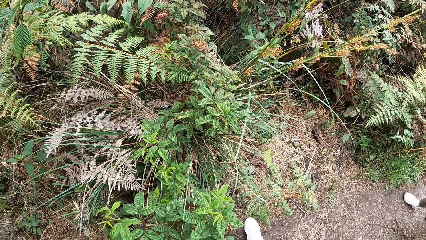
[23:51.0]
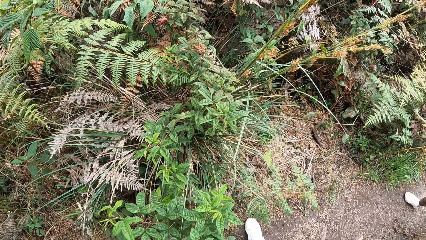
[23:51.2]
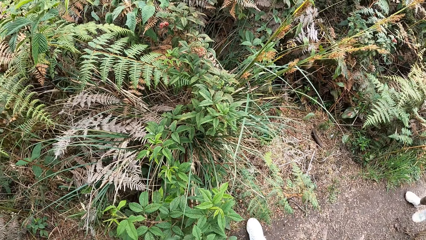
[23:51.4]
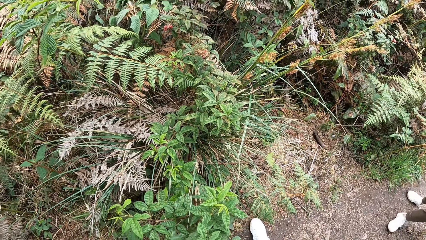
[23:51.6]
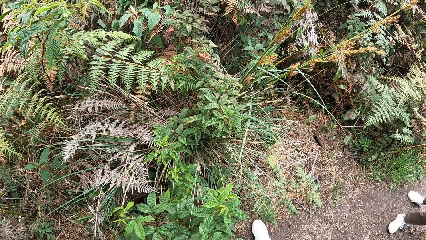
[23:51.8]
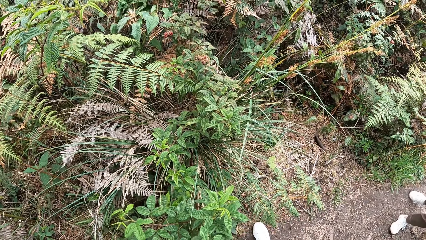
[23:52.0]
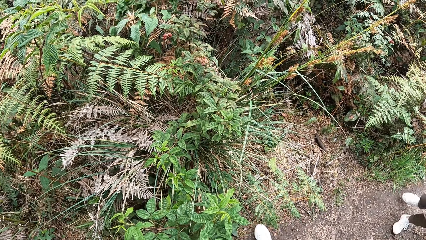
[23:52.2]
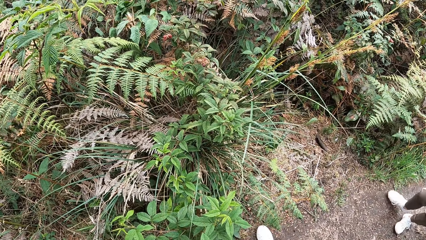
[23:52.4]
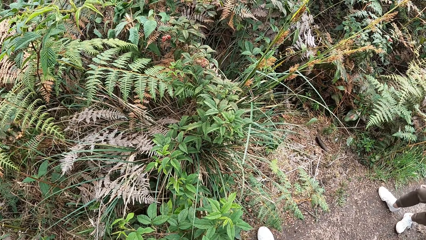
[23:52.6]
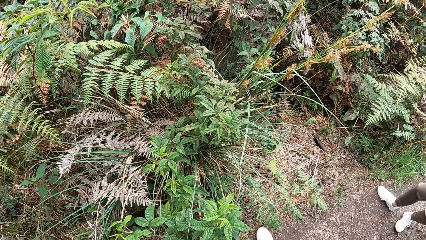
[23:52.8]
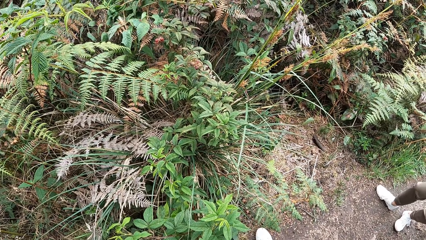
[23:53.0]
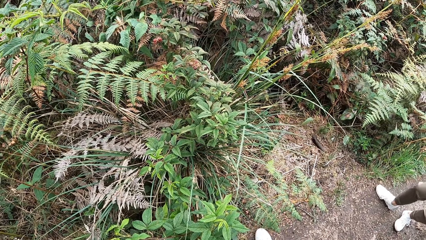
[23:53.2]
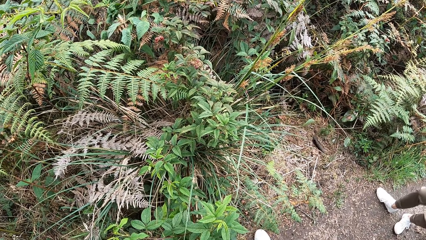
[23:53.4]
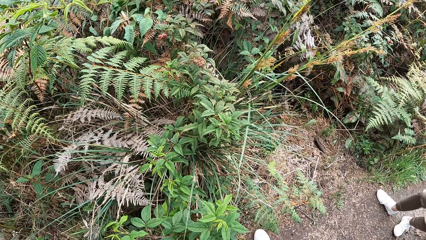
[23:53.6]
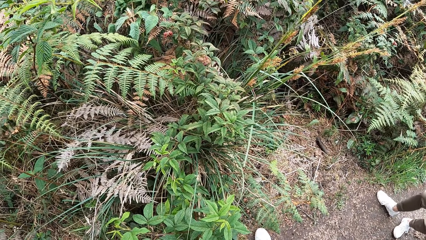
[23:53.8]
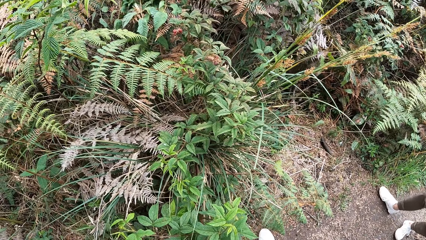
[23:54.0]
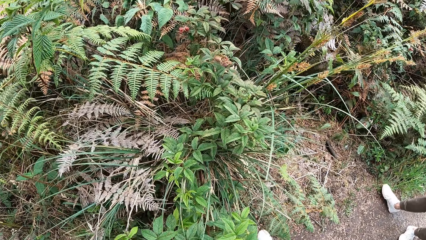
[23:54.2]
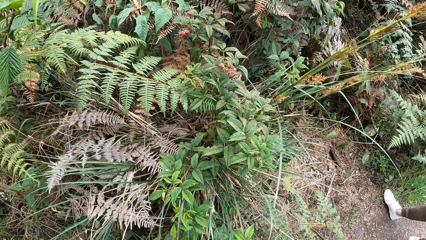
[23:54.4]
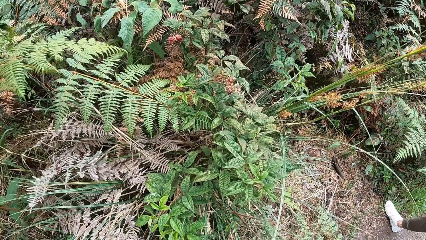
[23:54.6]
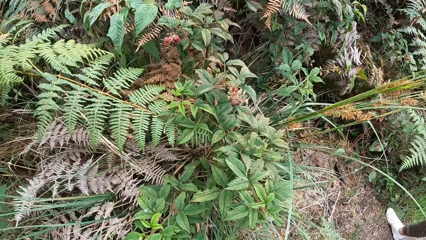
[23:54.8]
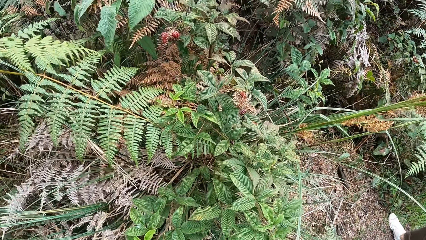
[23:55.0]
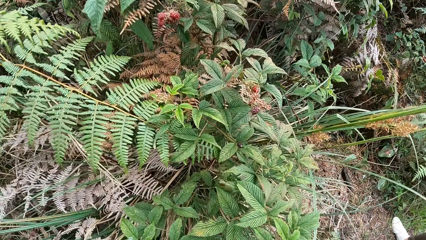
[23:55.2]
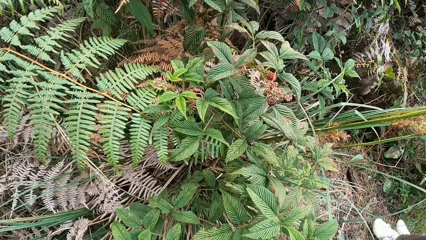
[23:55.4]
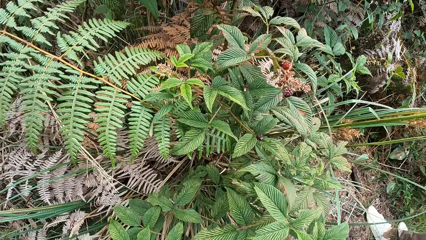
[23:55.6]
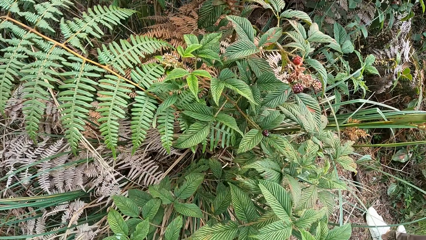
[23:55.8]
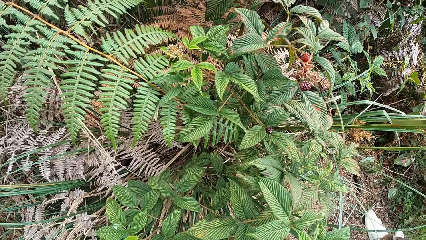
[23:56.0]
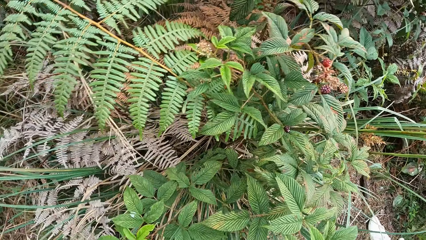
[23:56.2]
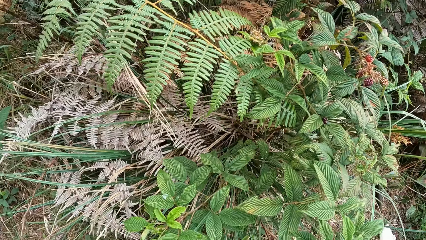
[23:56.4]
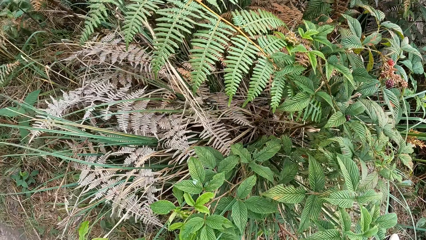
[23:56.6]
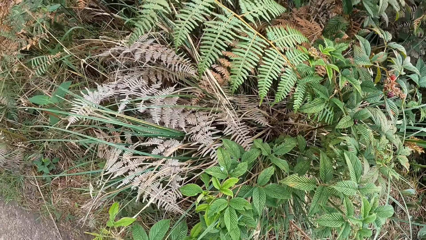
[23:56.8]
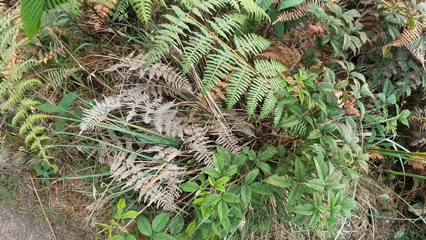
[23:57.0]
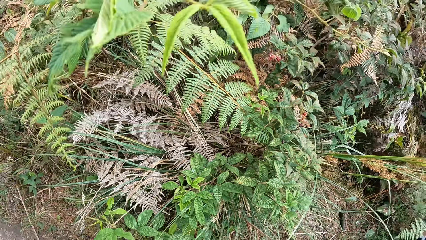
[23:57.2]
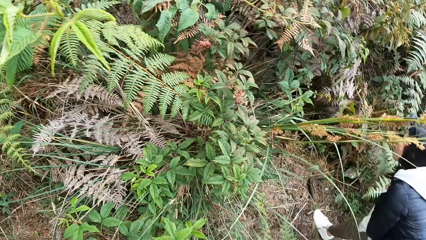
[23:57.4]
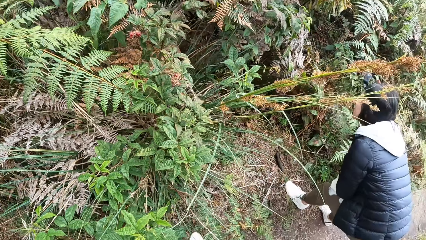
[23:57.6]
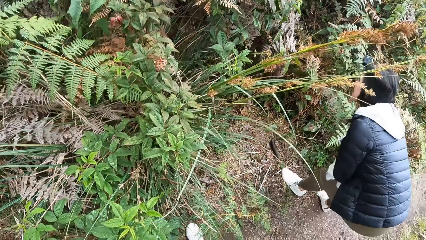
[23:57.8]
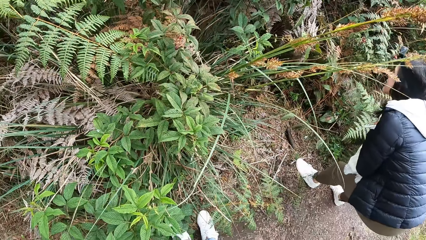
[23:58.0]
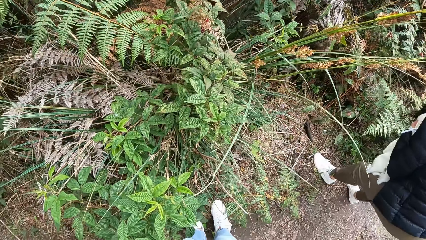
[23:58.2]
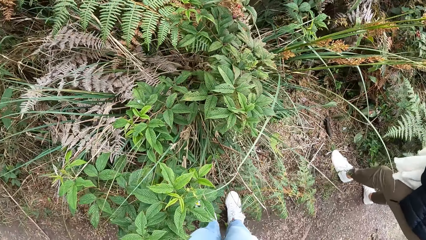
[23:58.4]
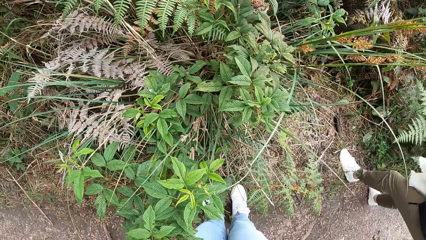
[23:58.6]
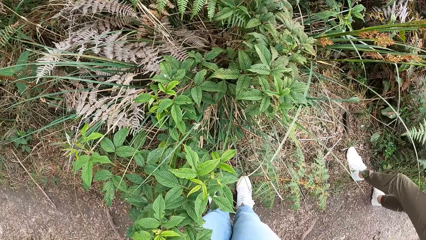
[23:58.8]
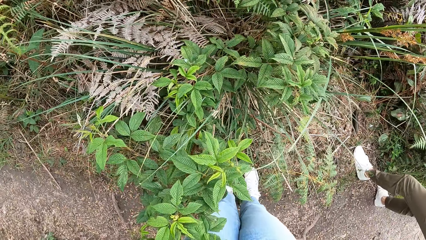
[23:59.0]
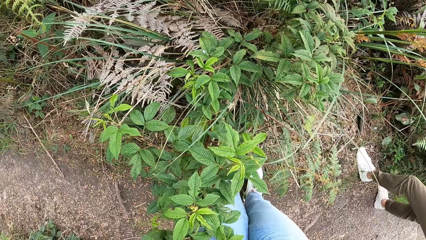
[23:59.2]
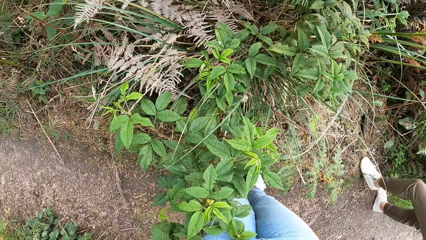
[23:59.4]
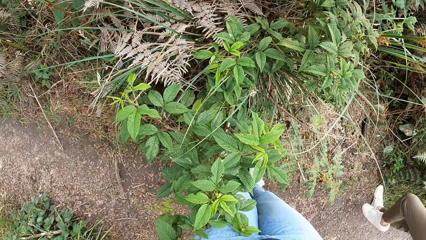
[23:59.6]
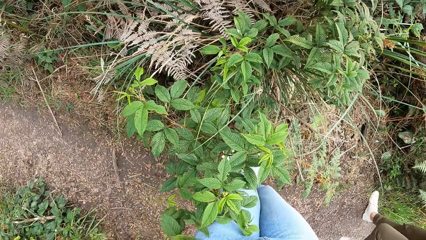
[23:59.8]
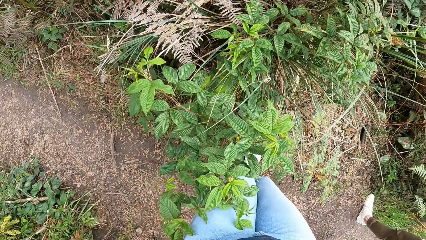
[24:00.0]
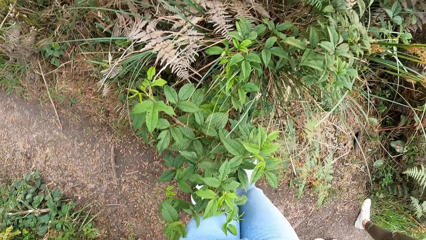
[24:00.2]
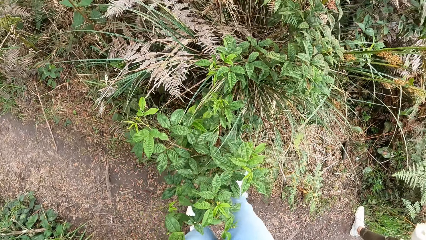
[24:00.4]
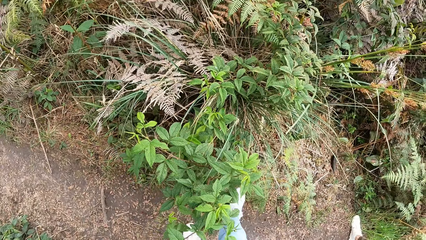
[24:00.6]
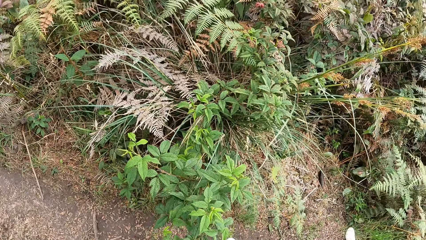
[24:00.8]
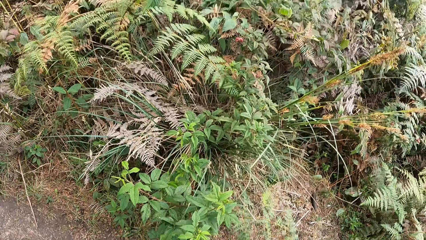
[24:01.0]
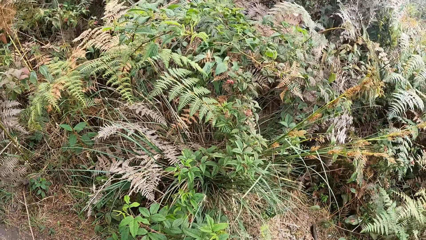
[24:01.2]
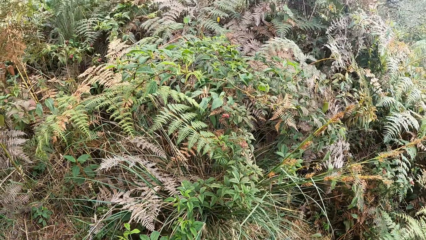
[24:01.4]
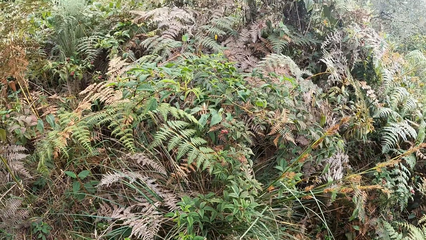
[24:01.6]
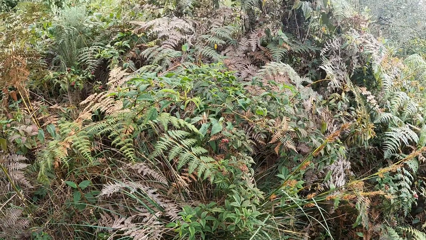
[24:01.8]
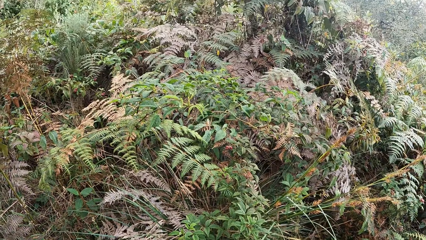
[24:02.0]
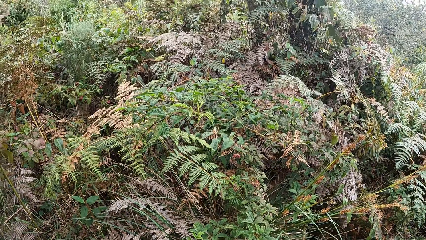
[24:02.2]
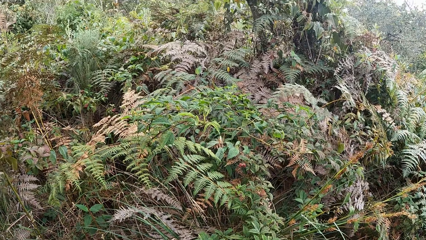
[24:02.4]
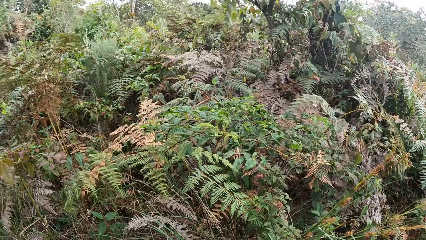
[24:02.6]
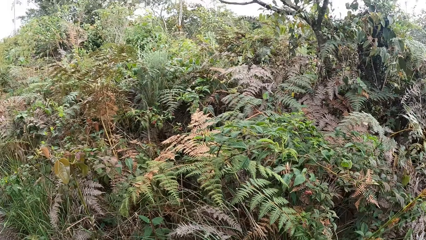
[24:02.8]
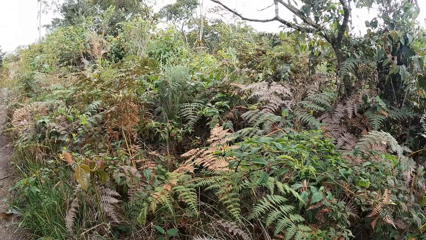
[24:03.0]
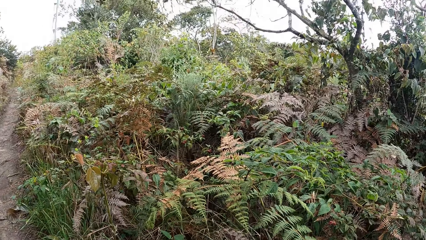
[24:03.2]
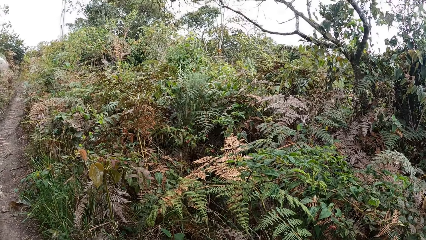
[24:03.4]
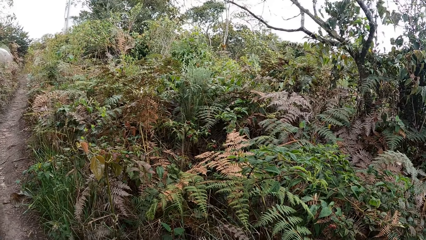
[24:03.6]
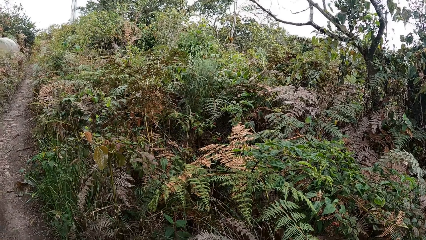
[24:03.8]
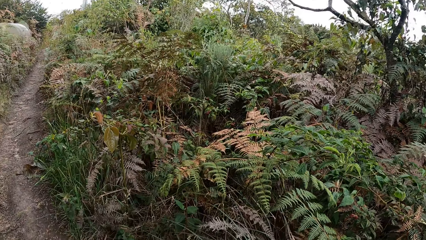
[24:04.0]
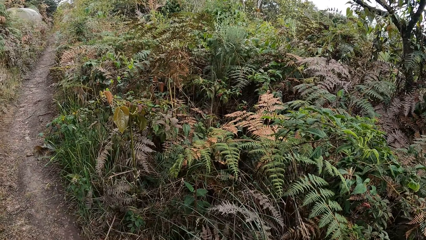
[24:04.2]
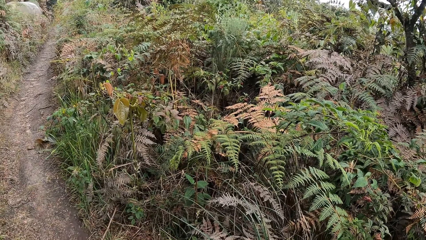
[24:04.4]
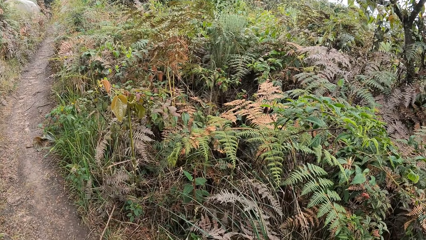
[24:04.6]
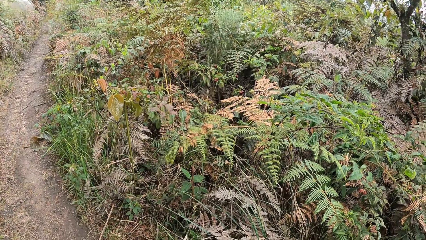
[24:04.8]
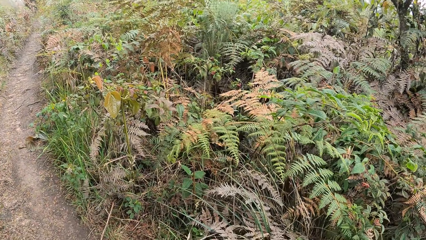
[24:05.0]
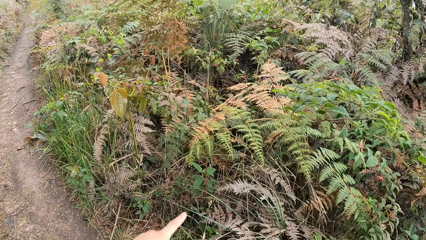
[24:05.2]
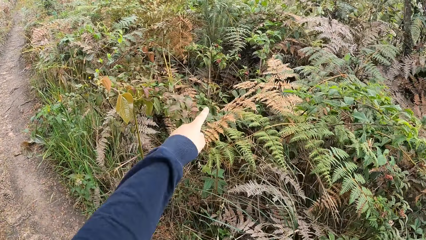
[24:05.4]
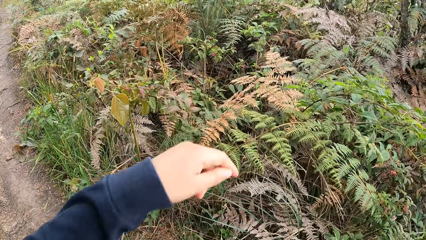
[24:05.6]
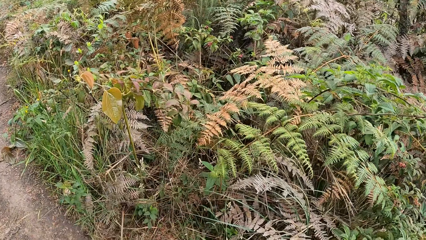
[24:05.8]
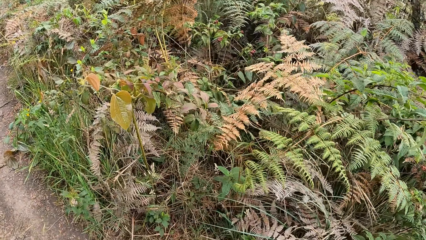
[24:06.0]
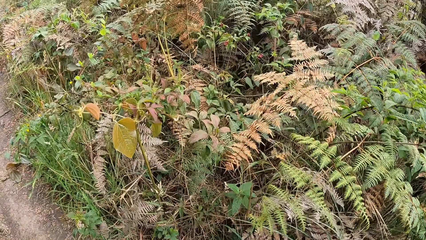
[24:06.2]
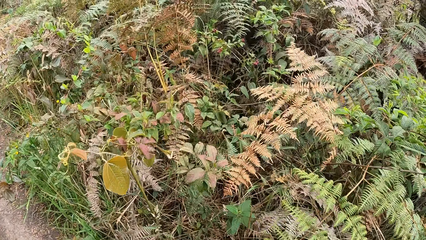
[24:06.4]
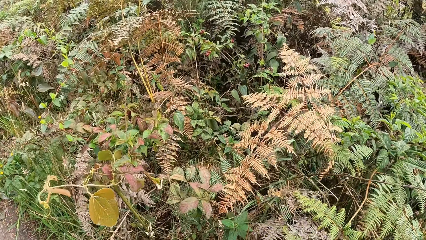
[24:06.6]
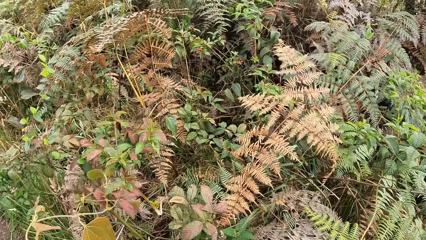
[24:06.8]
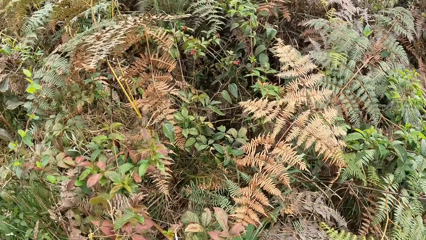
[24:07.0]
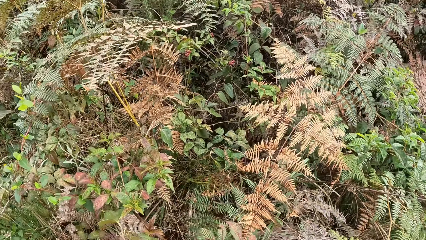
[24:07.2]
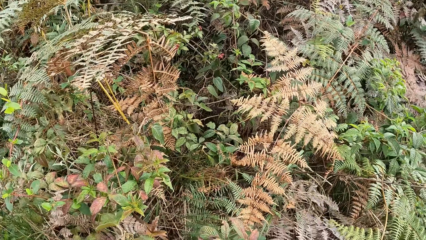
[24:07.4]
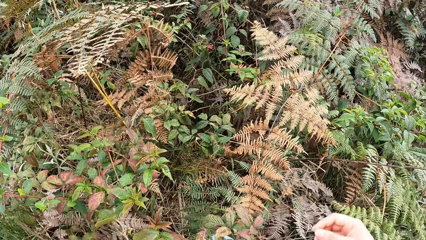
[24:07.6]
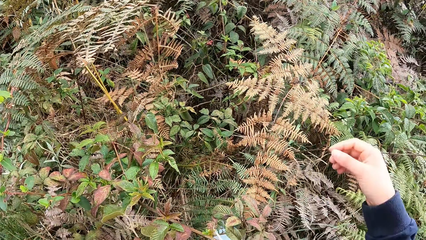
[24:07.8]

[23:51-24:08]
The woman walks towards the camera wearer. The camera wearer looks at mulberries. The woman looks at the grasses. The camera wearer looks at the forest. She points at a bunch of blackberries with her left index finger. She lowers her left hand.
